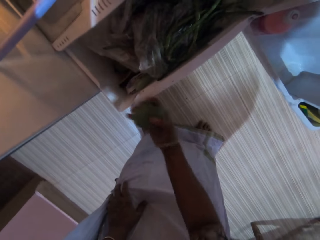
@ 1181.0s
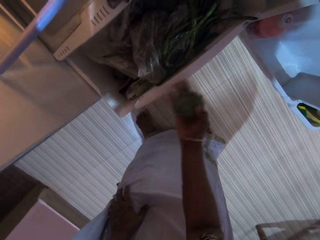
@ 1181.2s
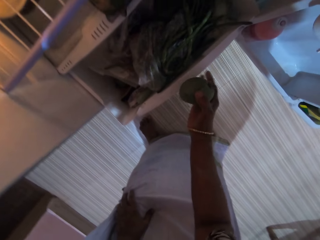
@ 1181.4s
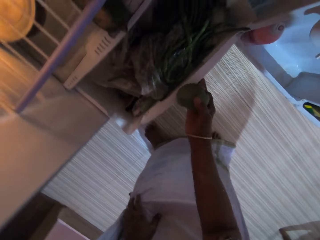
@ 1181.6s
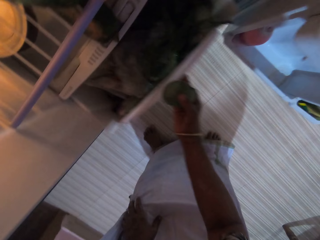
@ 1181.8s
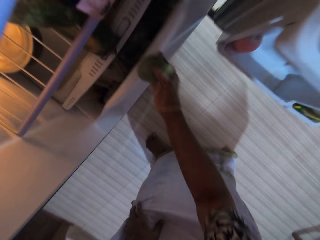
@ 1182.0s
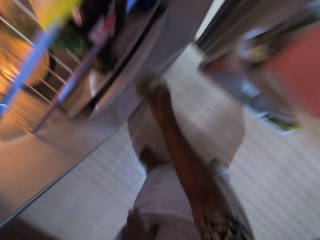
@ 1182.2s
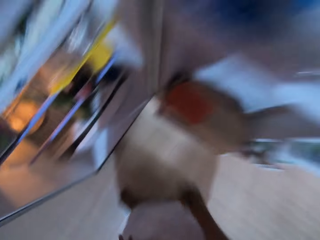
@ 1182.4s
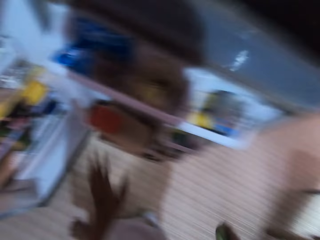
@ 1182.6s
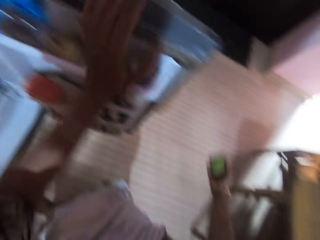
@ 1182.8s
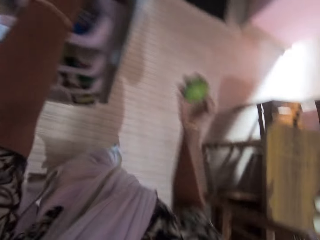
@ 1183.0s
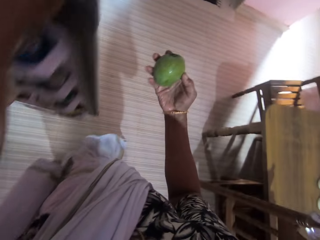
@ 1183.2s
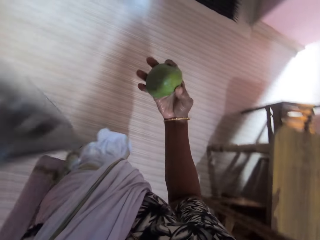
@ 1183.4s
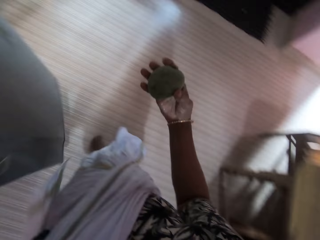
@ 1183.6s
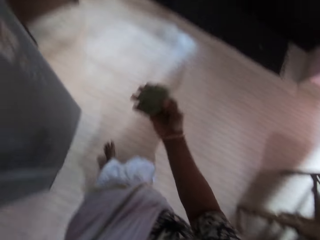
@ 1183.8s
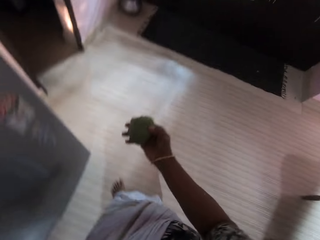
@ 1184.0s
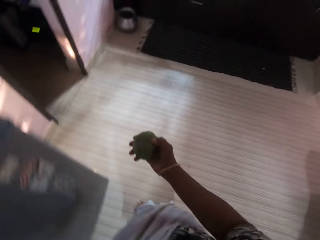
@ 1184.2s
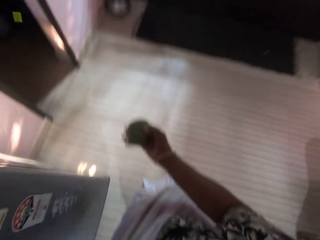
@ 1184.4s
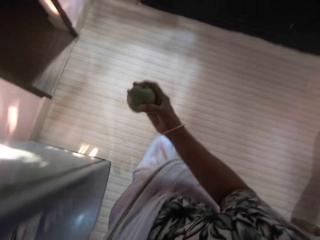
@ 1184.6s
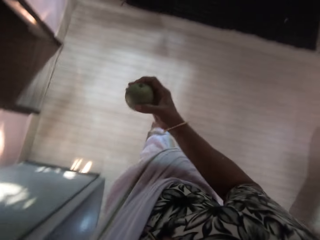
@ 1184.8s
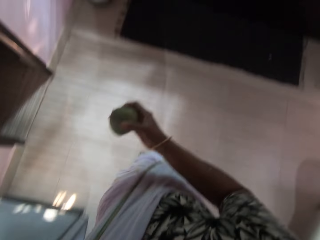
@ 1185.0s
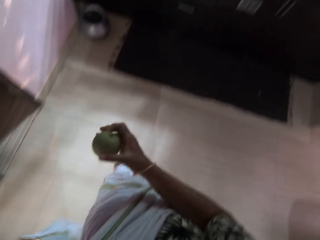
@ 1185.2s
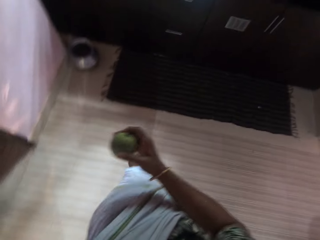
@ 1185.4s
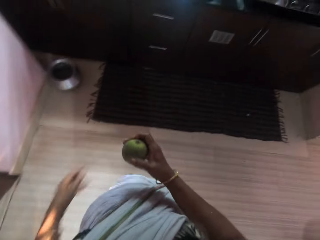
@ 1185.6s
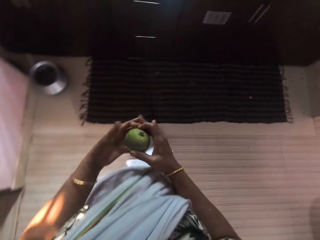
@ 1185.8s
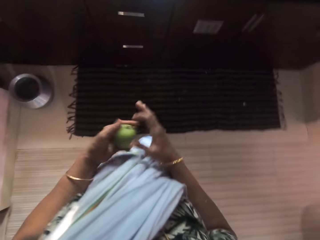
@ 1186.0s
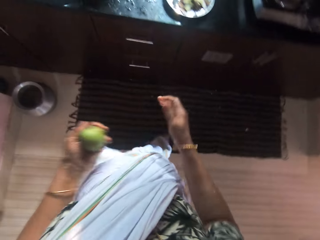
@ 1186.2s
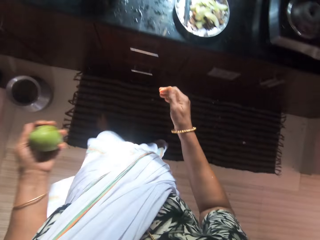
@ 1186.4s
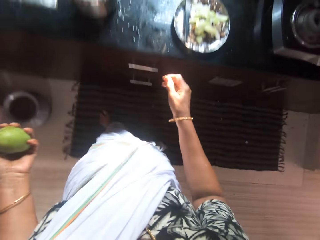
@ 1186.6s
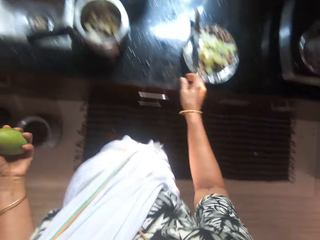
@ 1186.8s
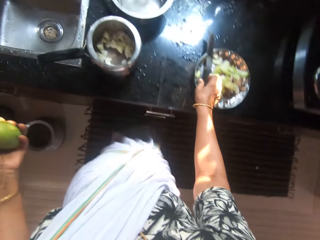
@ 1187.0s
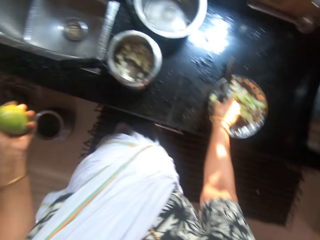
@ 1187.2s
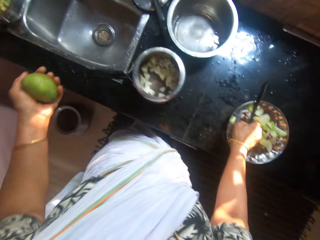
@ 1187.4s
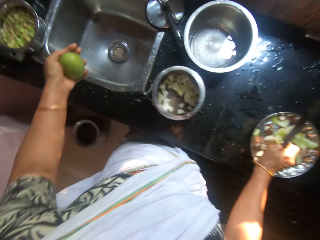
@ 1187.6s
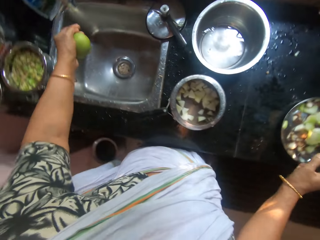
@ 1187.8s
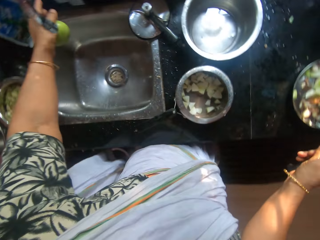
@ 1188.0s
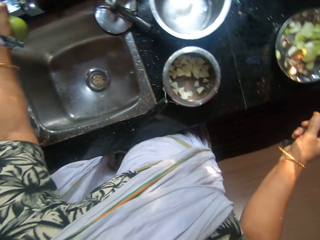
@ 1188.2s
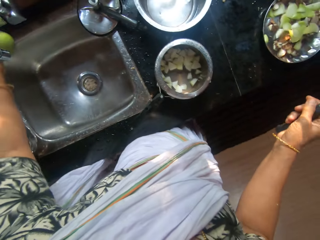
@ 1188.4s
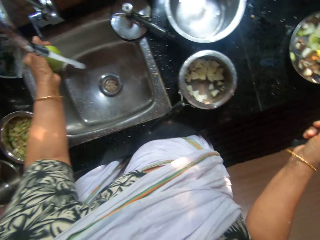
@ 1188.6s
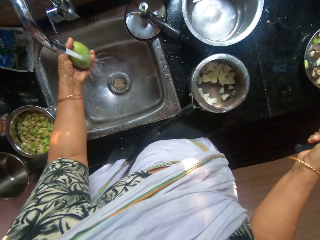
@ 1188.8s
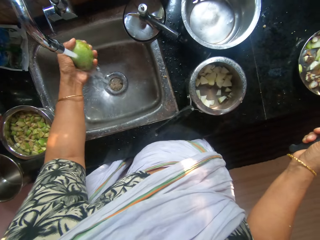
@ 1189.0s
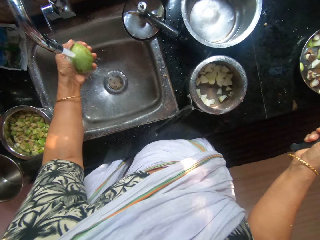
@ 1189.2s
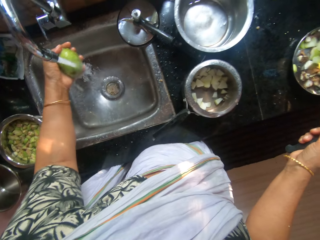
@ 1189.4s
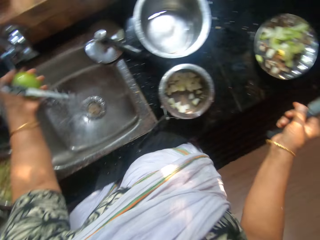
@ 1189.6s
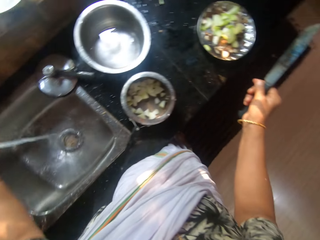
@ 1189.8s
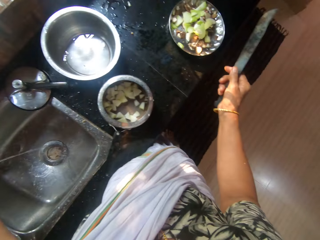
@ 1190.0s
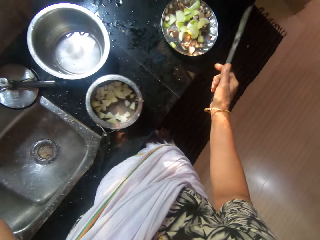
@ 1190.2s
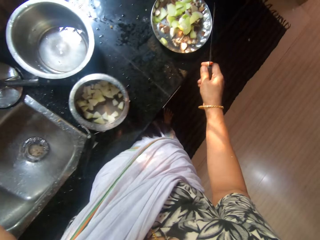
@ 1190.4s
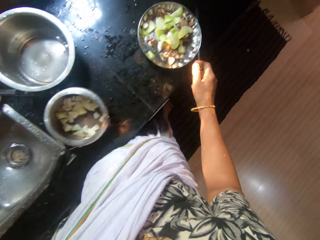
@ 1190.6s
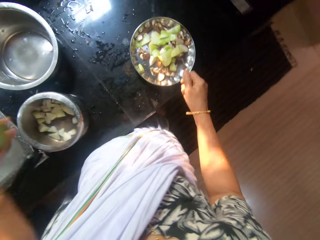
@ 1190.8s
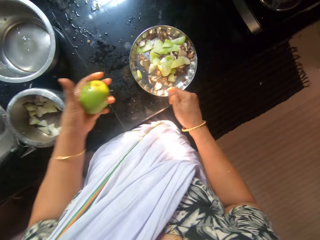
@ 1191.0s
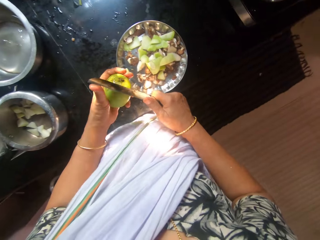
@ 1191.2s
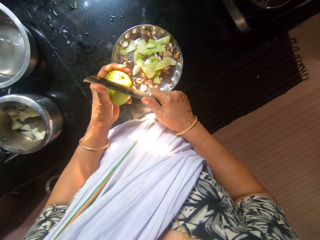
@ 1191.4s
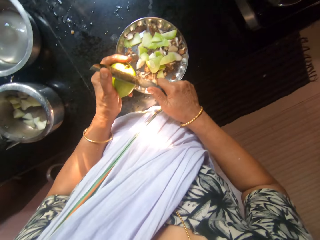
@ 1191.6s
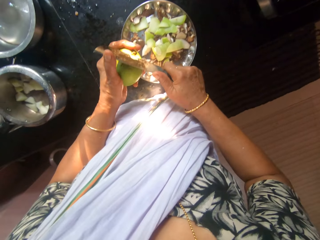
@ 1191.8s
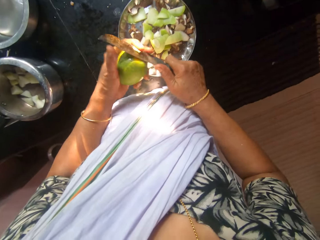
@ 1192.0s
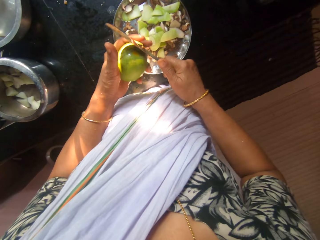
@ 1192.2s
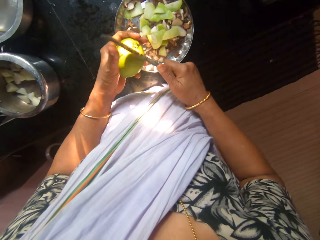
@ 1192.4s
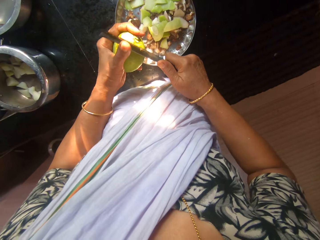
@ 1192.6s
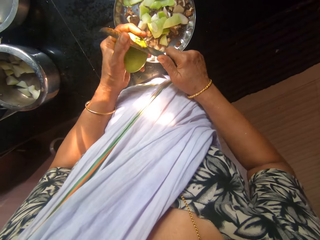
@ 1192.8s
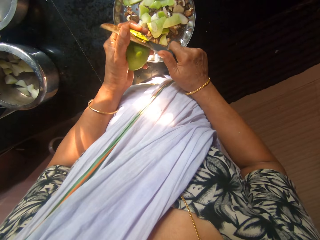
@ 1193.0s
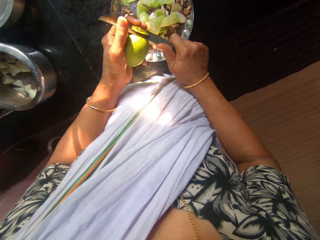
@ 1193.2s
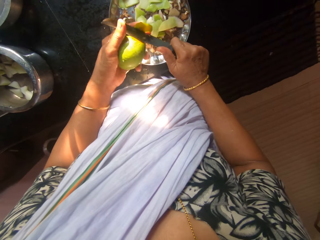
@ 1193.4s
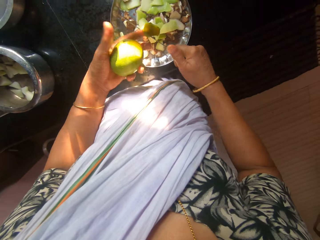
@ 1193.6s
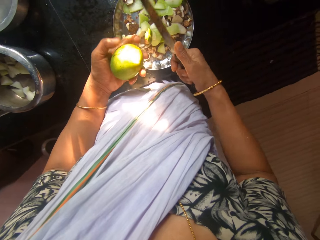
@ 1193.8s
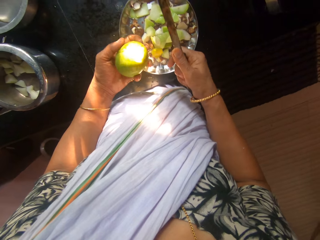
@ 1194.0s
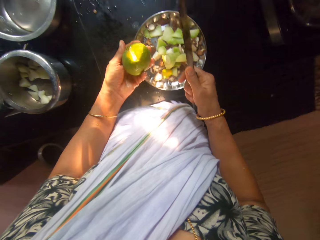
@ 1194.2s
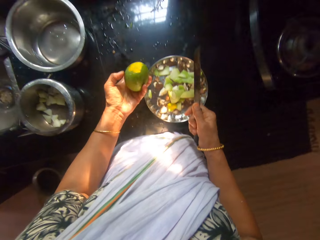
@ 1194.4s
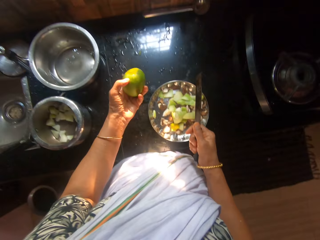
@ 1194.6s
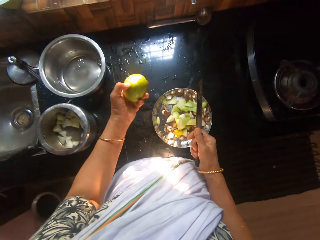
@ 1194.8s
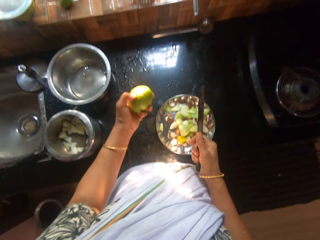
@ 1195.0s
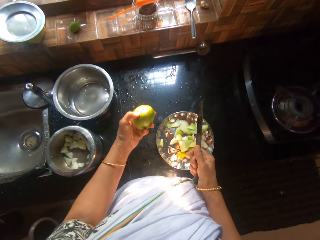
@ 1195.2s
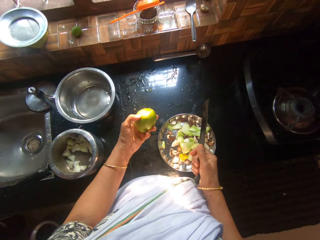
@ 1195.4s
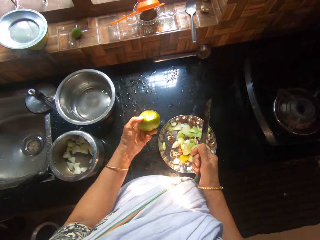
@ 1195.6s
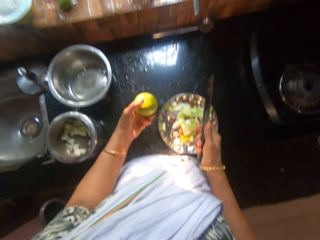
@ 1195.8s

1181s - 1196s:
The camera wearer closes the crisper drawer in the fridge with her right hand. She closes the fridge with her left hand. She walks. She passes the mango from her right hand to her left hand. She picks the knife from the plate on the kitchen counter with her right hand. She opens the tap on the kitchen sink with her left hand. She washes the mango under the tap with her left hand. She closes the tap on the kitchen sink with her left hand. She talks with a man. The camera wearer peels the mango with the knife. She slices the mango, back in her left hand, into the plate on the kitchen counter with the knife in her right hand.

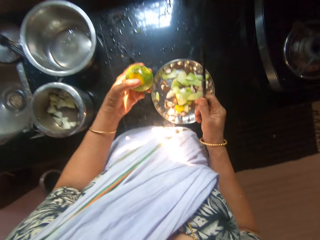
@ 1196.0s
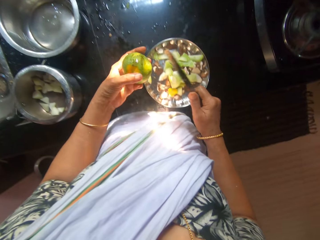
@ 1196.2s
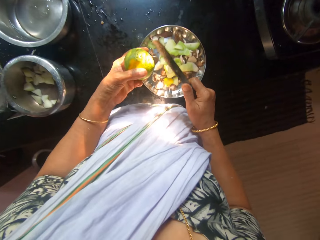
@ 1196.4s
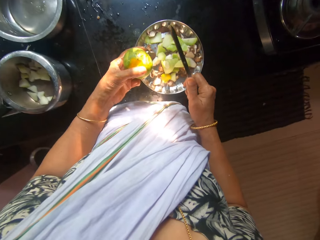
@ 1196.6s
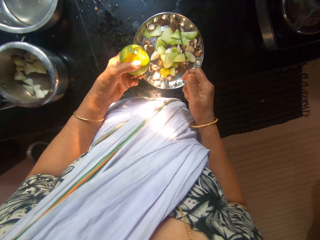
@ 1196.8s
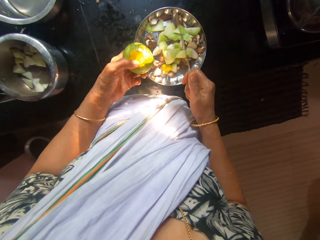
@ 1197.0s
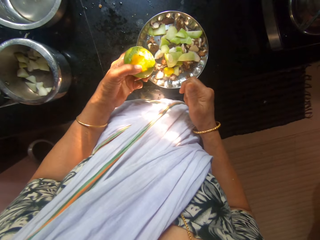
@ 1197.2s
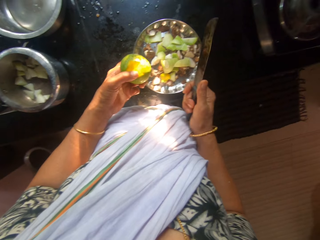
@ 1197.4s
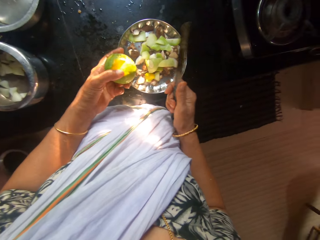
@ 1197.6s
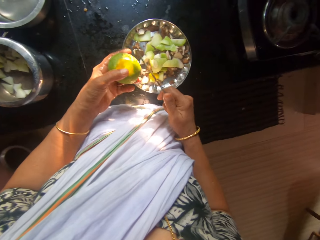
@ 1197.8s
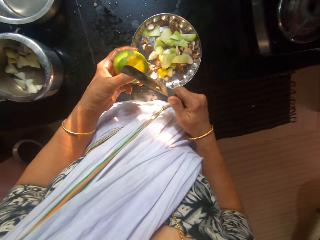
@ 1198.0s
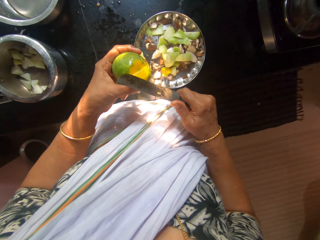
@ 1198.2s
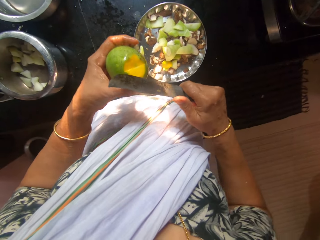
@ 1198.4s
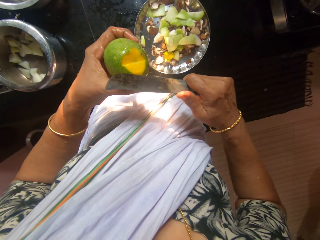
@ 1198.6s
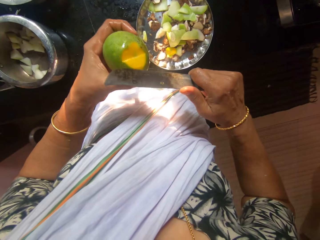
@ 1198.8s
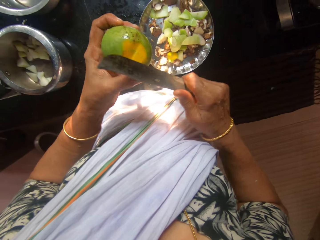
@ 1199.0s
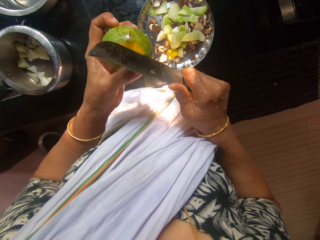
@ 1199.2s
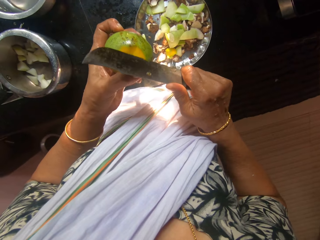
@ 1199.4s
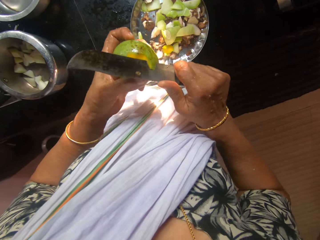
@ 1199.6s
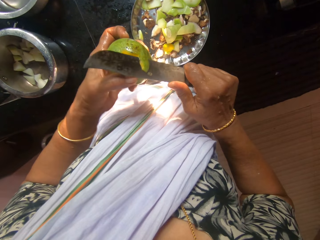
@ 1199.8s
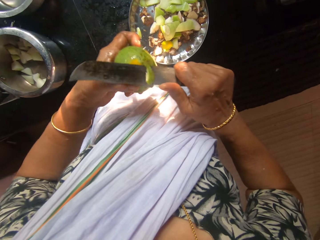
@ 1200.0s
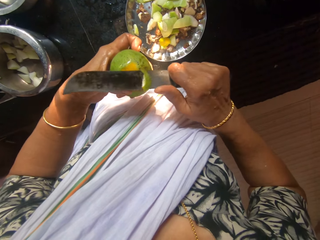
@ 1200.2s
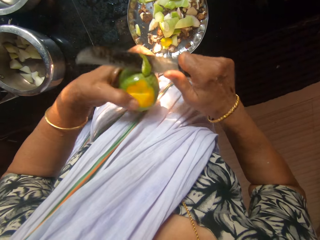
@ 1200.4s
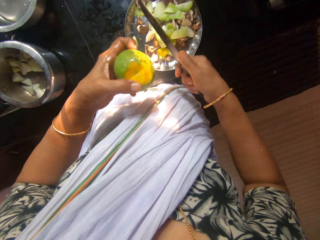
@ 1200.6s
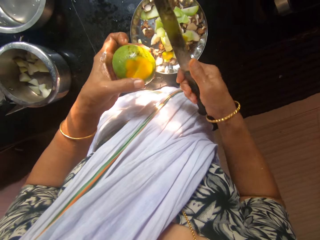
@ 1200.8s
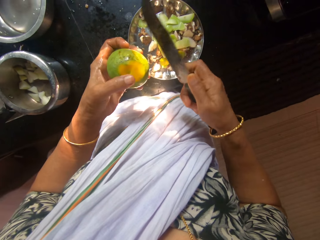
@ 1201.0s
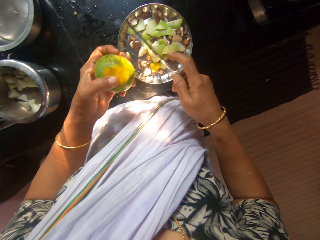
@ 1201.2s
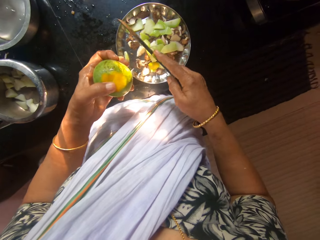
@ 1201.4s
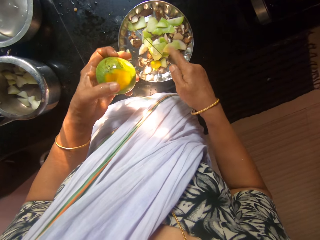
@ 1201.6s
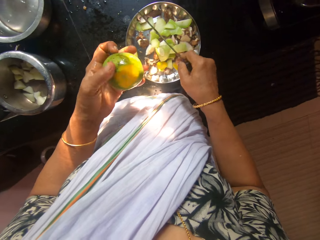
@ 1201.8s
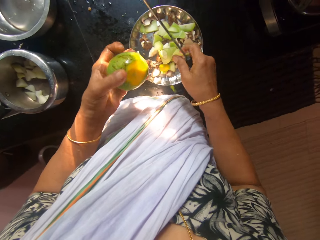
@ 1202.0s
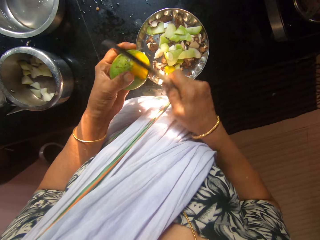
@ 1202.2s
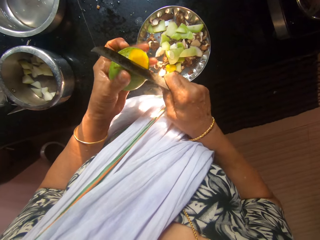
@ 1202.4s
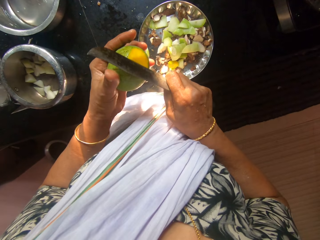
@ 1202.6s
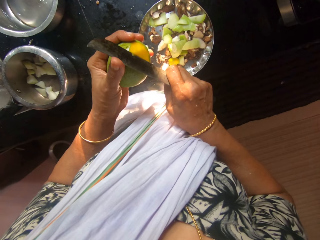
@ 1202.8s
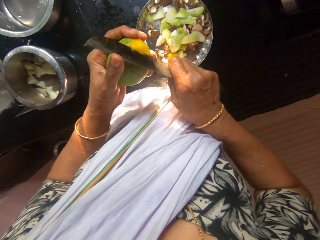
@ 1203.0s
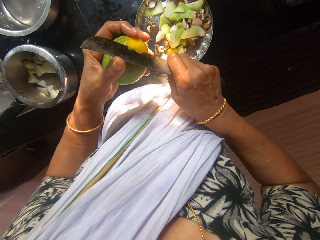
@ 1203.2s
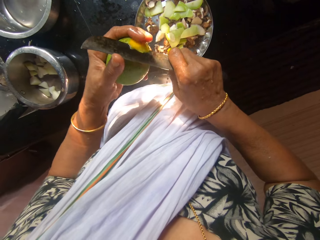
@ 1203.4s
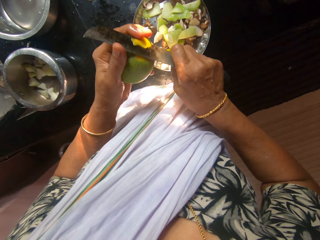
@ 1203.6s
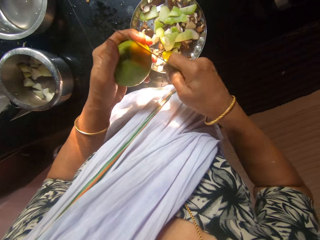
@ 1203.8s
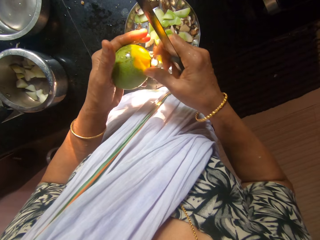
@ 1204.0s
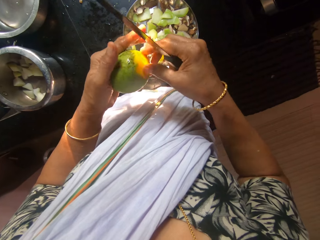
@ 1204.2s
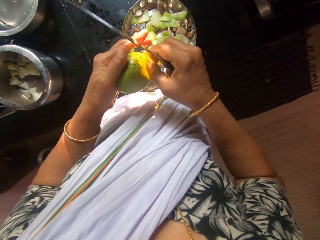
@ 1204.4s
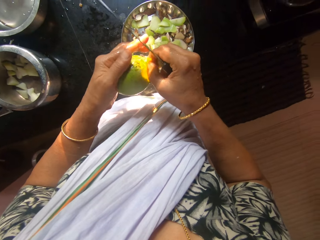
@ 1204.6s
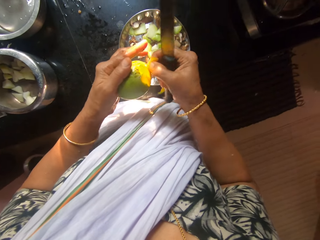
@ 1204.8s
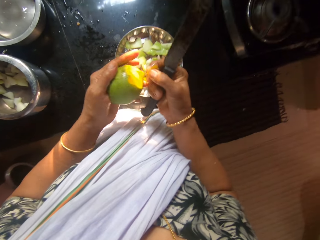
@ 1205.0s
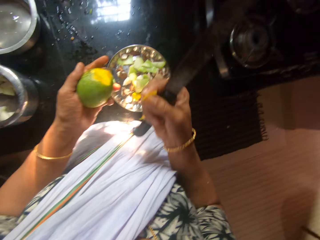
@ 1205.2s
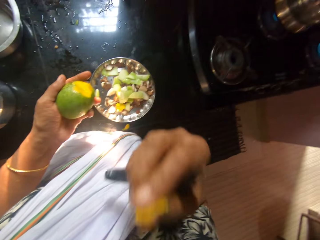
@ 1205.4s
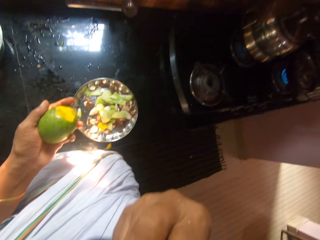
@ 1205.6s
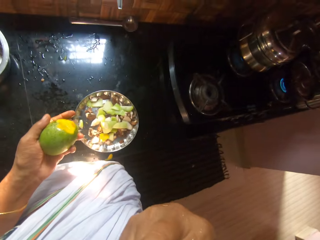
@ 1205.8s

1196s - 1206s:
The camera wearer cuts a slice of the mango. She peels the mango in her left hand with her right hand. She eats the mango in her right hand.
